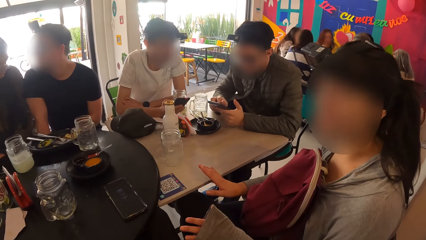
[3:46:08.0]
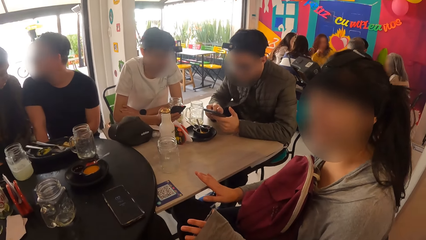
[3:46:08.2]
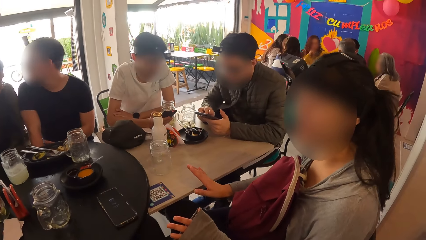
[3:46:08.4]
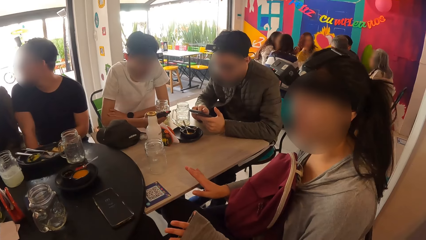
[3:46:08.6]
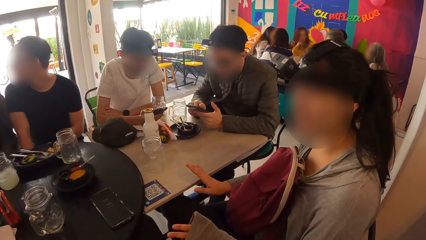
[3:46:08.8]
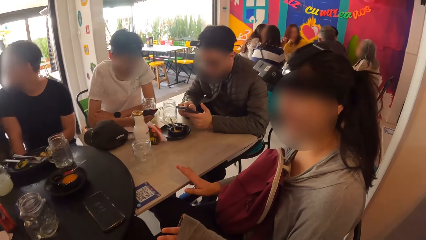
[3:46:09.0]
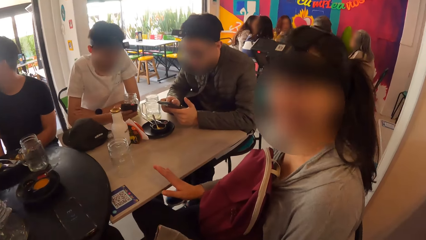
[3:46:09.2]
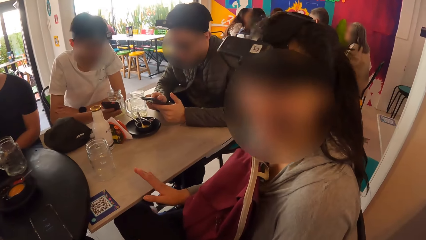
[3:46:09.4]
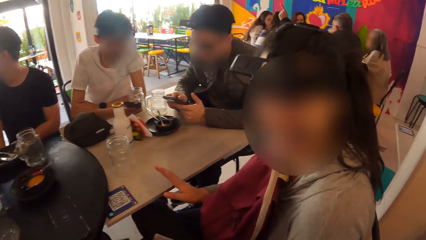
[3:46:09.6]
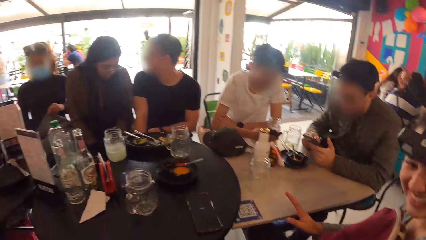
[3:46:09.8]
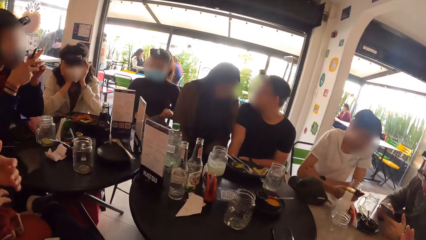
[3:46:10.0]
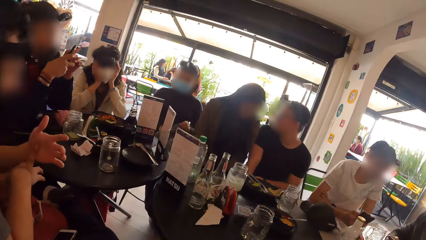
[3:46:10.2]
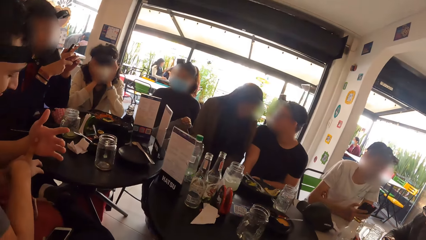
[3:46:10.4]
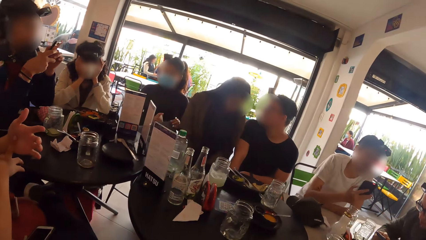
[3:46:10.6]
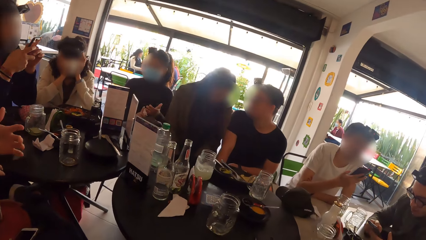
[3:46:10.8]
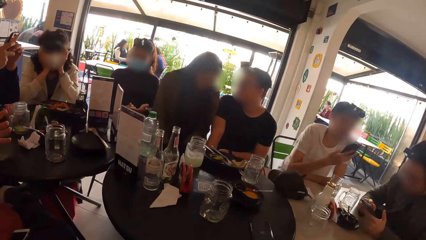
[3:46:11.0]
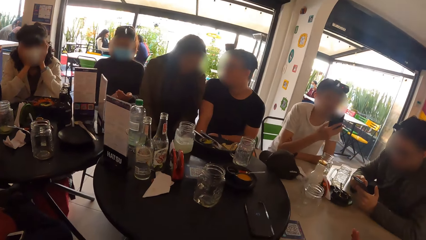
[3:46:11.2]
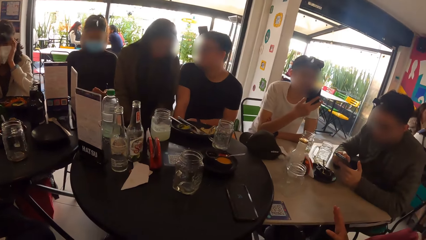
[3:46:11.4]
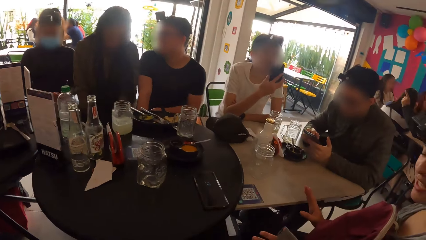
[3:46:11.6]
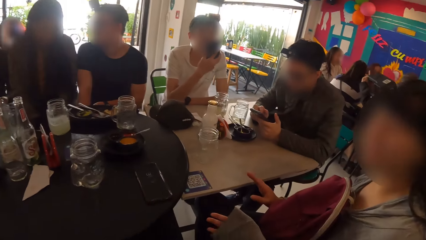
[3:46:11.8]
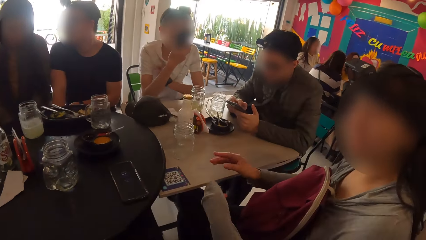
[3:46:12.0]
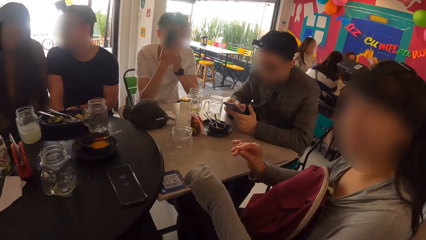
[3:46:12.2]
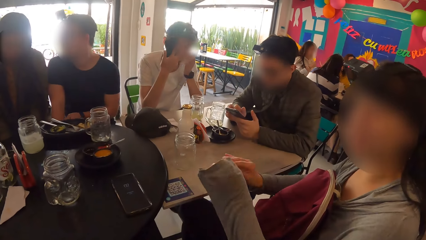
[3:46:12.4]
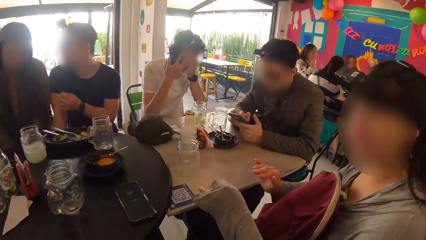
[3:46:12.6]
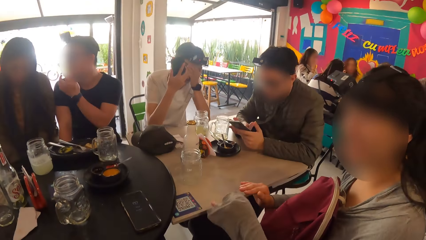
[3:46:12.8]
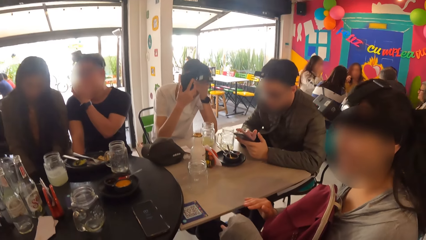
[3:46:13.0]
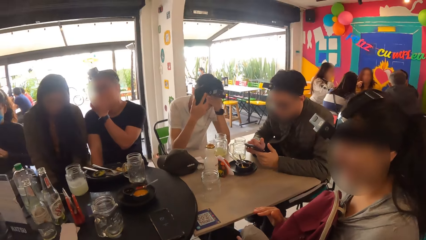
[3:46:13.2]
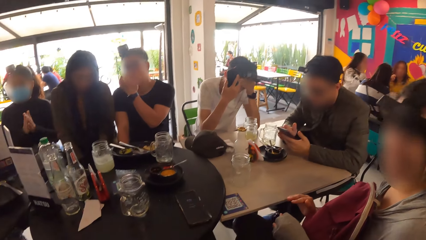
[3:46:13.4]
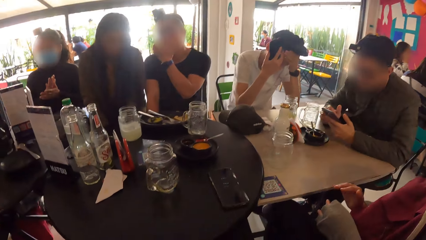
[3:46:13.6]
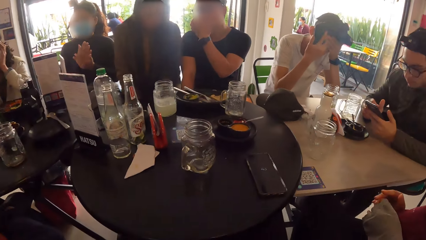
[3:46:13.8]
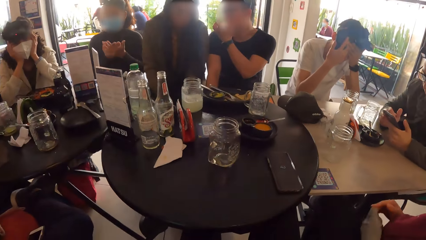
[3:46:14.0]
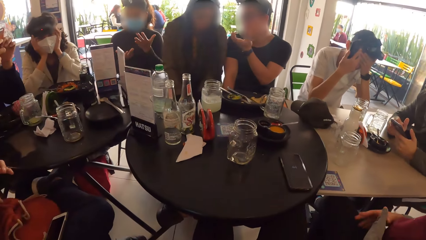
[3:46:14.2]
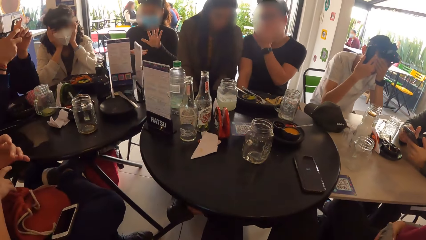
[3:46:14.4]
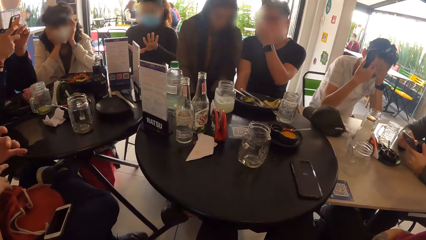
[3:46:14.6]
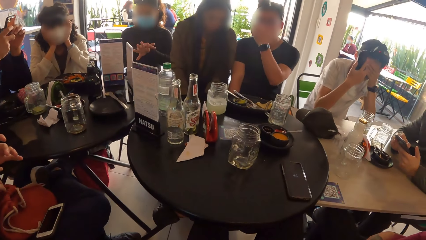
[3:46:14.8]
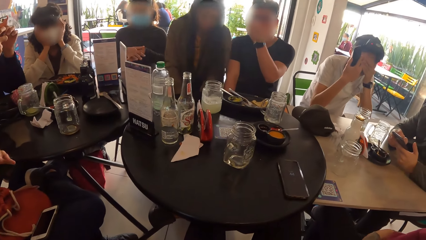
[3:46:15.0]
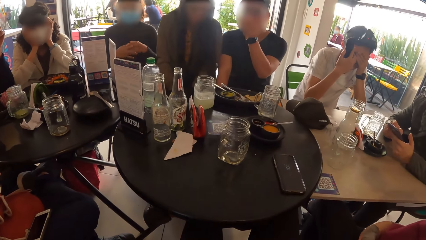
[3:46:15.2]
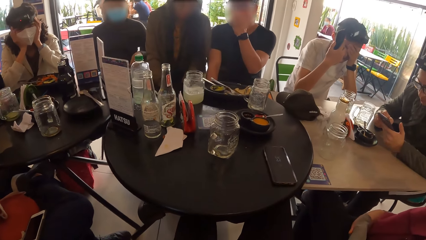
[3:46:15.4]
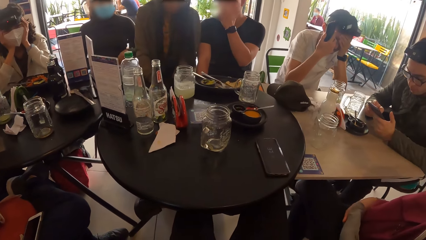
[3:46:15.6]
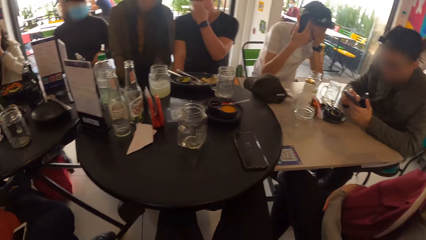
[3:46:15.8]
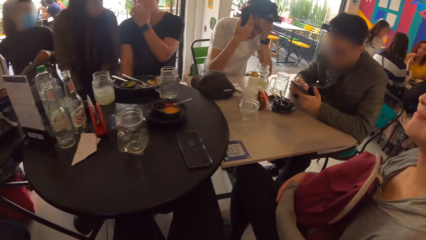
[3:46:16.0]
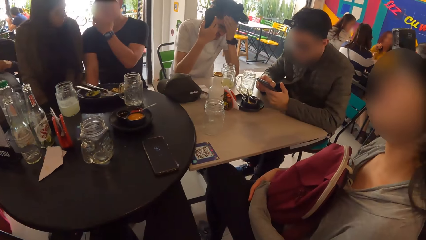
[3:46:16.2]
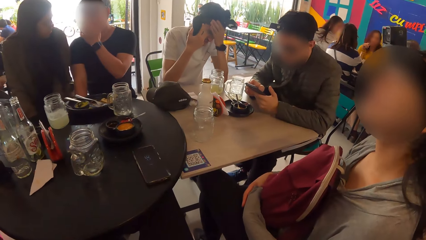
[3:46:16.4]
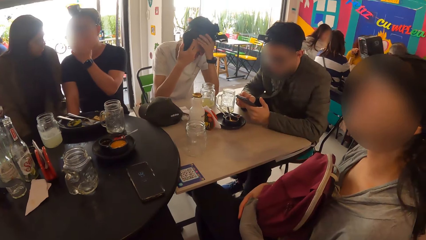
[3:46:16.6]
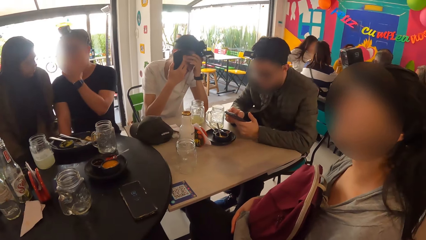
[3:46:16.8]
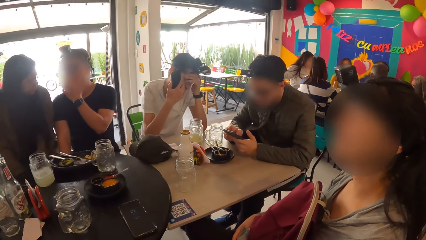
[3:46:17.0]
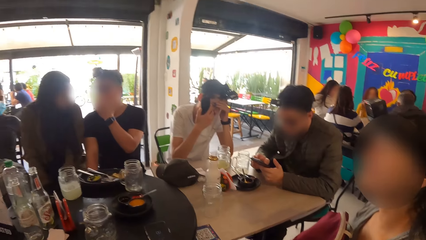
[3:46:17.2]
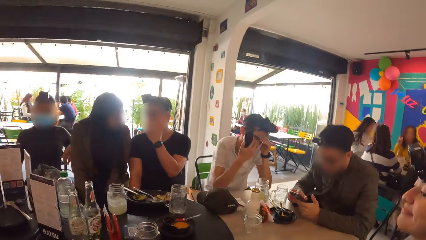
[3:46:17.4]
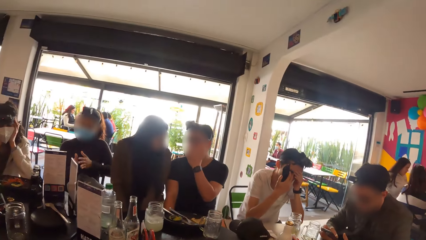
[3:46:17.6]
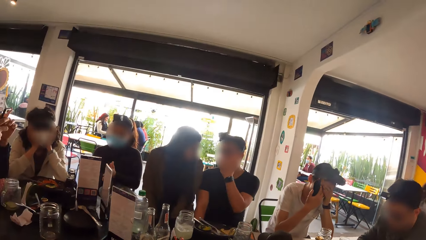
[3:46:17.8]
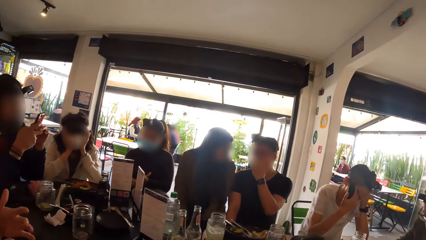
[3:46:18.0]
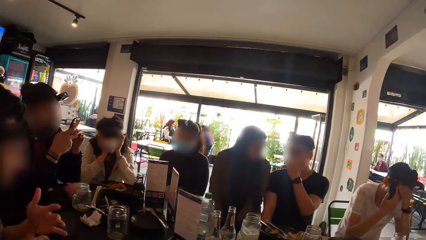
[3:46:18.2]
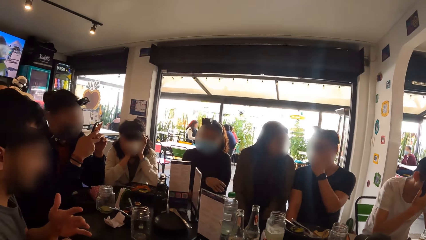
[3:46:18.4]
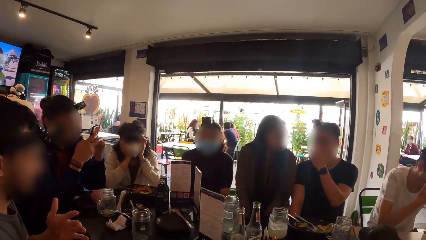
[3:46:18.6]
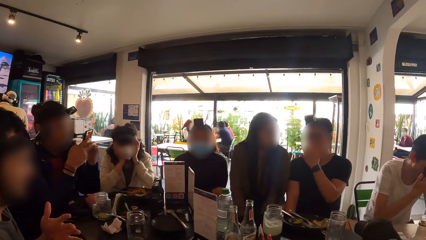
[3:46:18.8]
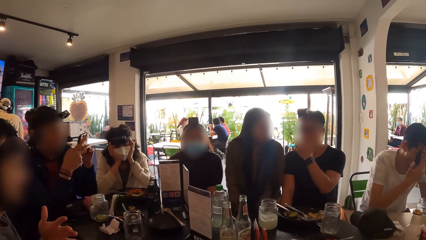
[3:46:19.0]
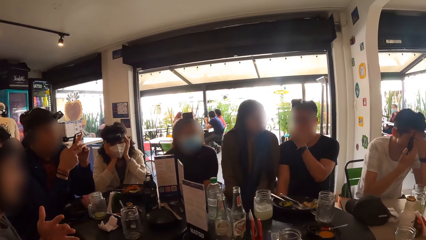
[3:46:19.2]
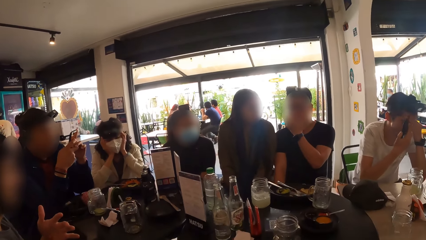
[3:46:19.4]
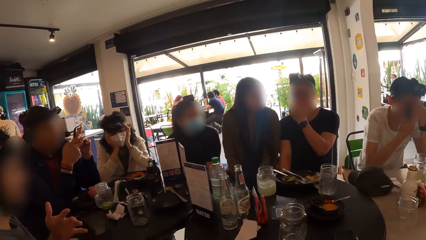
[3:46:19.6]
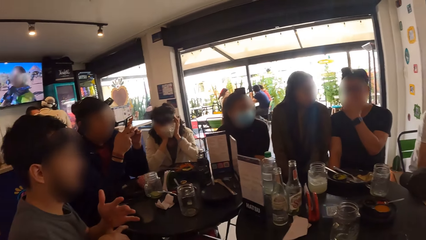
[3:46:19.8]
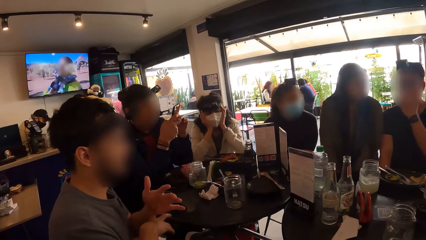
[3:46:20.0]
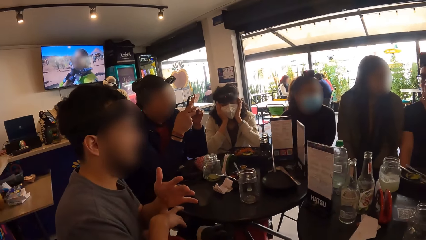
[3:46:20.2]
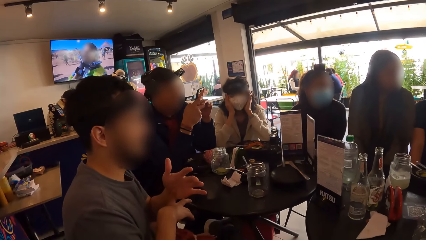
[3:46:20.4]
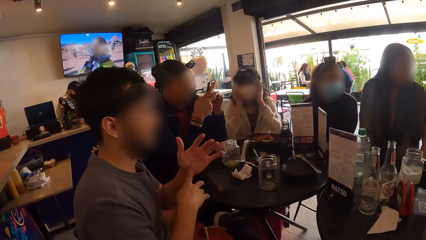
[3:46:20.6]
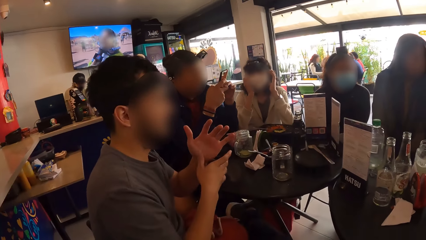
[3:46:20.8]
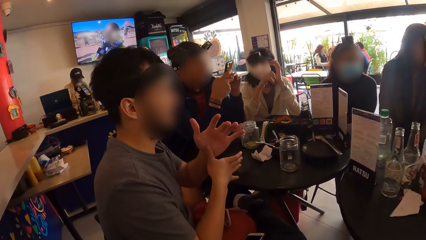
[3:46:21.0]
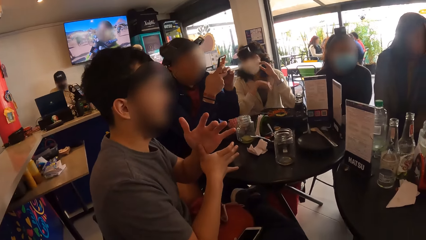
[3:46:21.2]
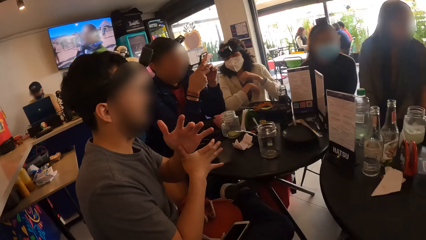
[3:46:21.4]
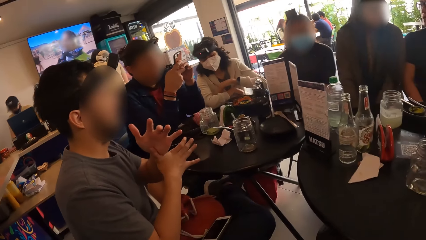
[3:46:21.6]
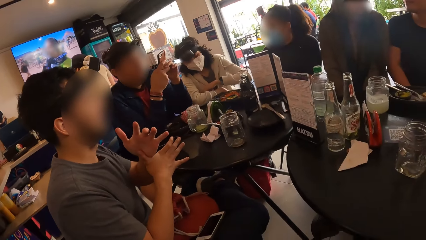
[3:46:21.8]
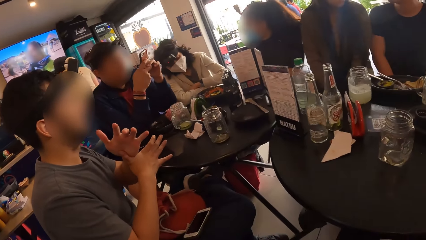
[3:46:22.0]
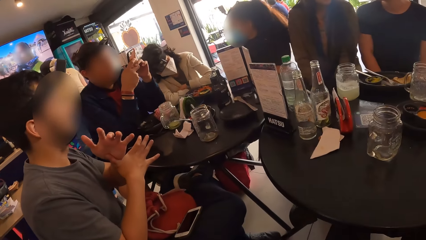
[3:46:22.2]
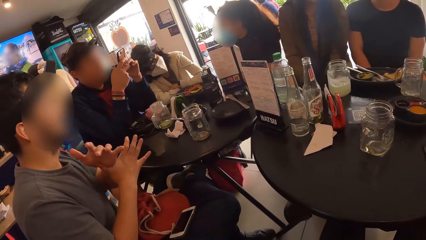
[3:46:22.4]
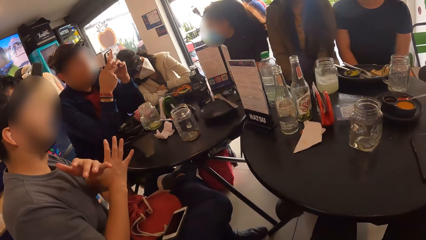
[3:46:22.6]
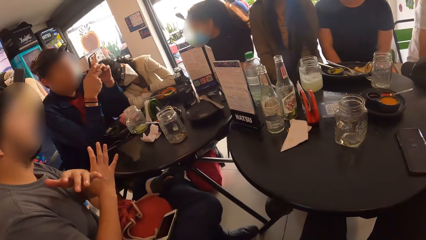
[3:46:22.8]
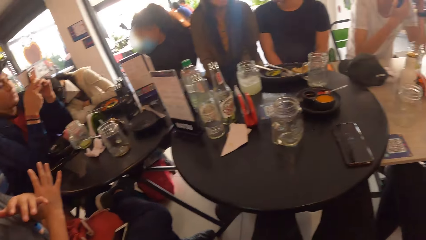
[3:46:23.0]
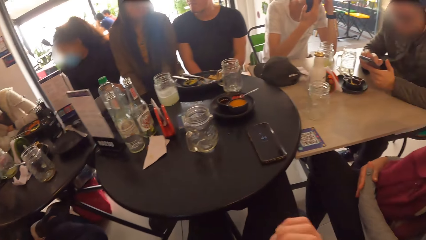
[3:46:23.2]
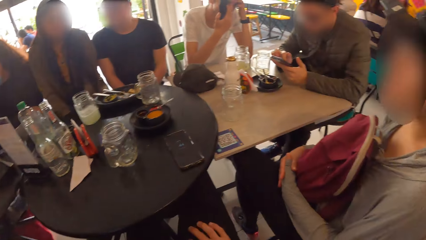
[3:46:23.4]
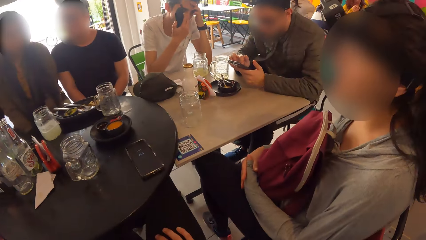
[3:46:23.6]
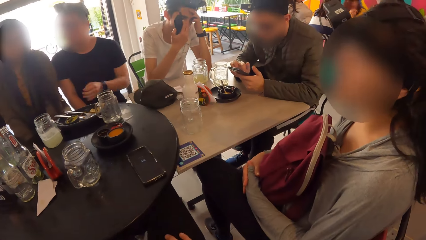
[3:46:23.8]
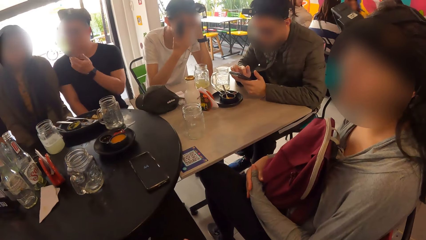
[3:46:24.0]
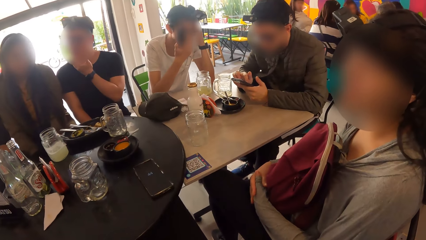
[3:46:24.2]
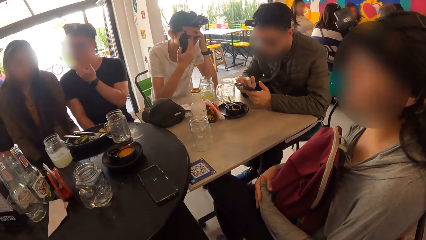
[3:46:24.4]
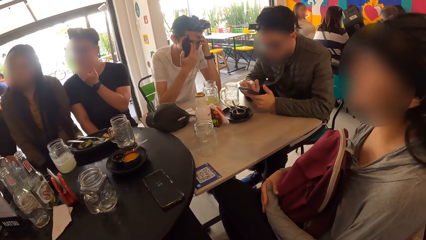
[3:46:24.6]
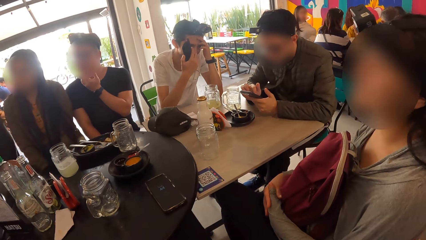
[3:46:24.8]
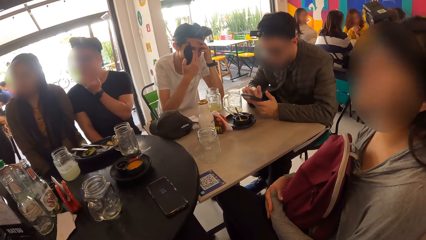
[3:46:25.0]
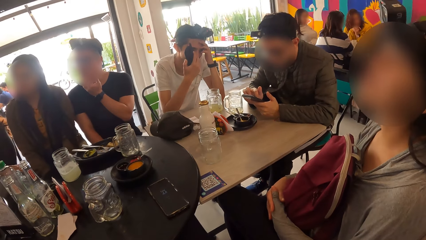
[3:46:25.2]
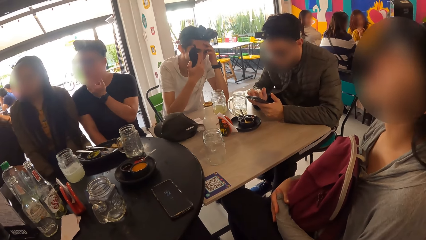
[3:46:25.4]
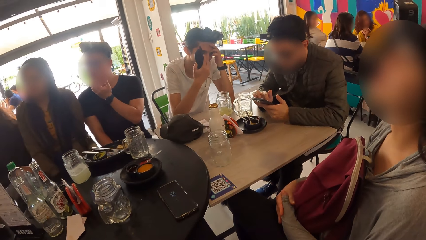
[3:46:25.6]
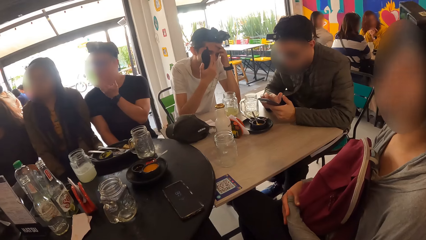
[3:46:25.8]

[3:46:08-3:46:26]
A man stretches his fingers. A woman operates a mobile phone with both hands. The camera wearer turns towards another woman. The other woman interacts with the camera wearer. The camera wearer turns towards the man. The man stretches his fingers. The camera wearer turns towards the other woman. The other woman interacts with the camera wearer.
